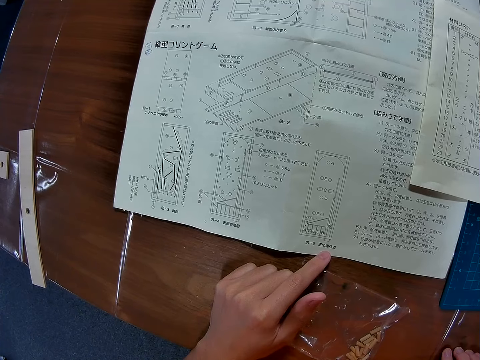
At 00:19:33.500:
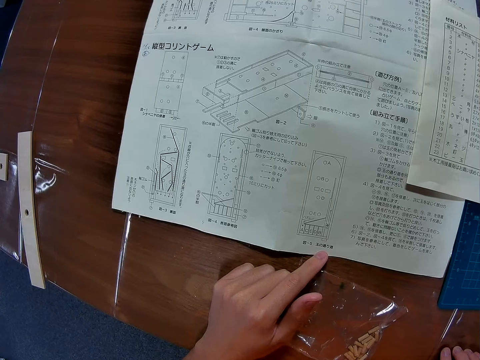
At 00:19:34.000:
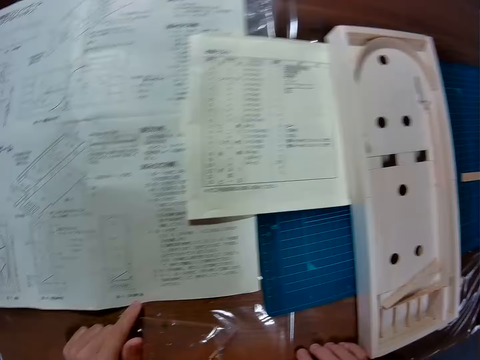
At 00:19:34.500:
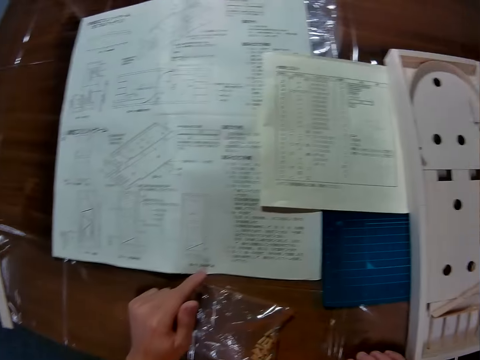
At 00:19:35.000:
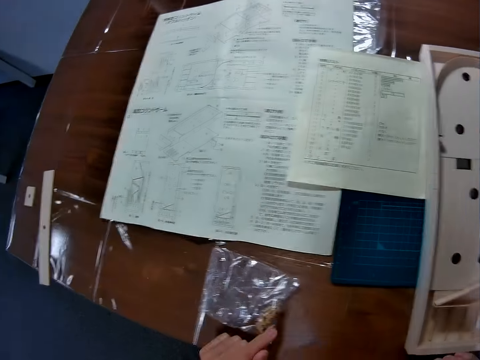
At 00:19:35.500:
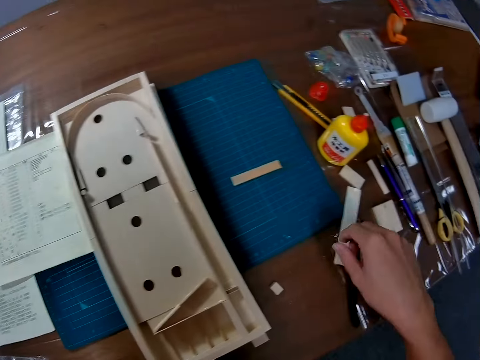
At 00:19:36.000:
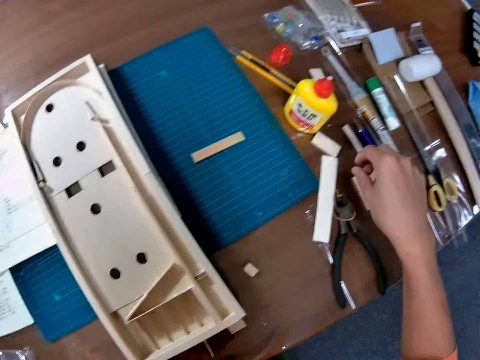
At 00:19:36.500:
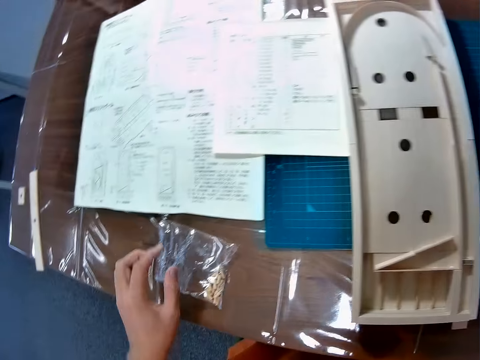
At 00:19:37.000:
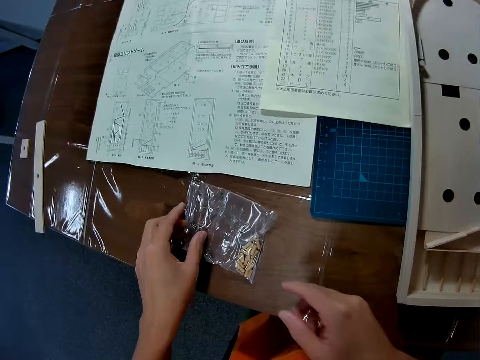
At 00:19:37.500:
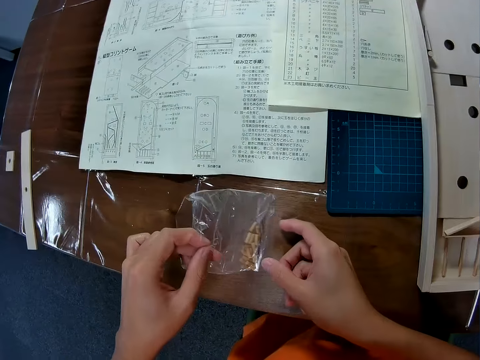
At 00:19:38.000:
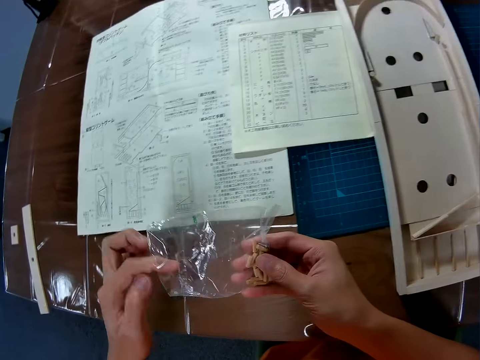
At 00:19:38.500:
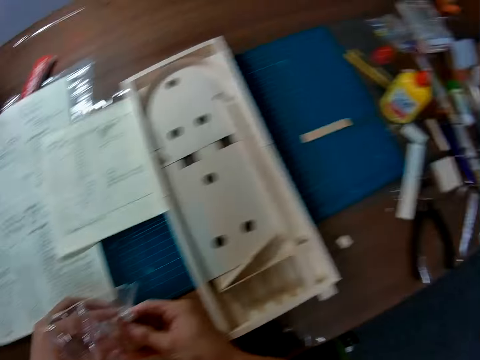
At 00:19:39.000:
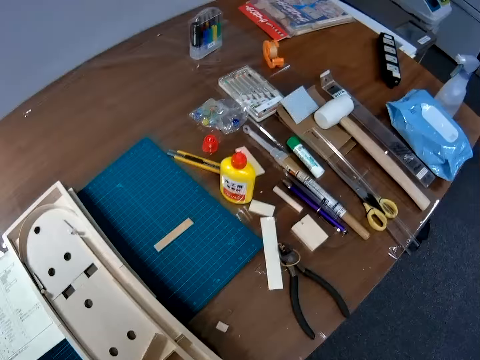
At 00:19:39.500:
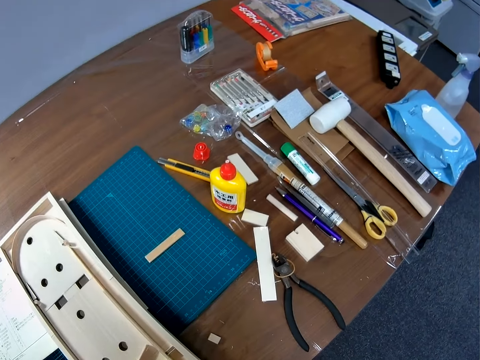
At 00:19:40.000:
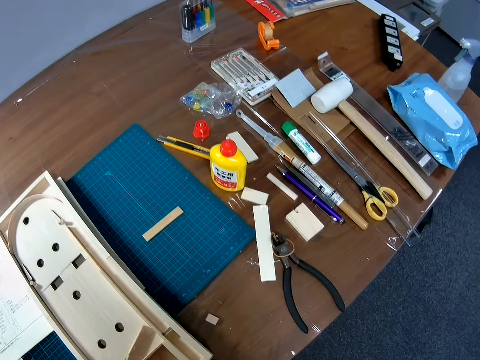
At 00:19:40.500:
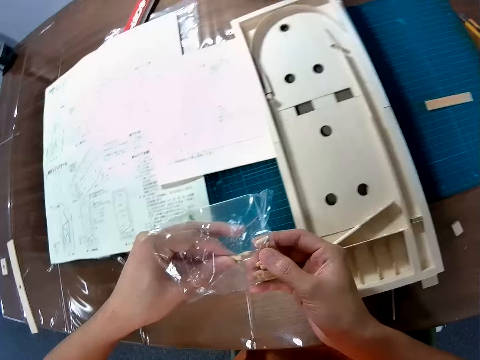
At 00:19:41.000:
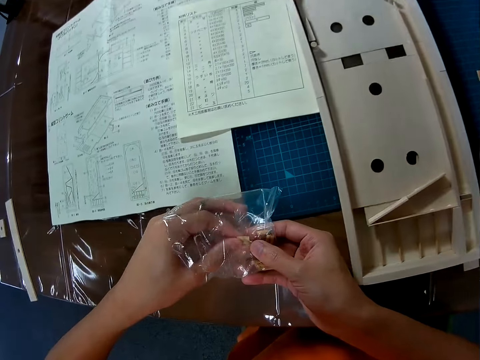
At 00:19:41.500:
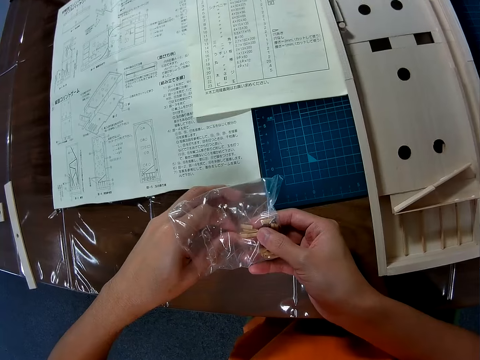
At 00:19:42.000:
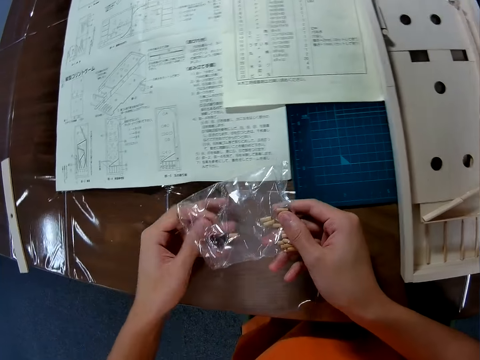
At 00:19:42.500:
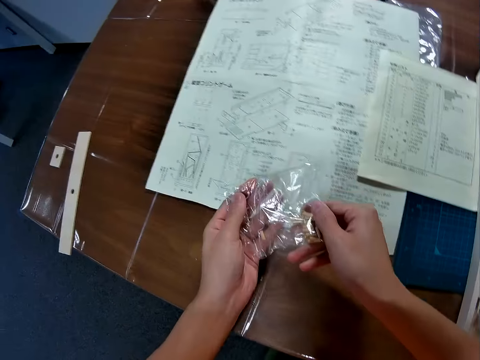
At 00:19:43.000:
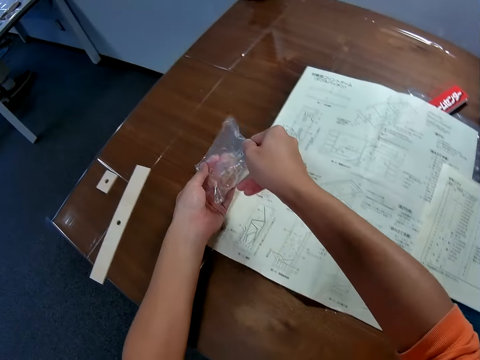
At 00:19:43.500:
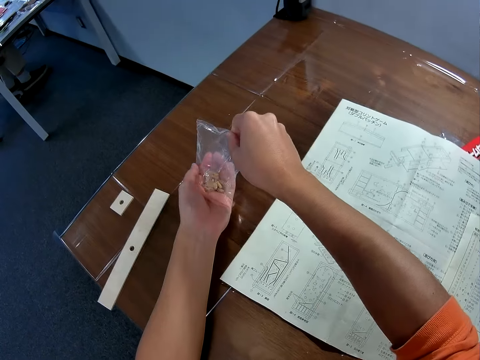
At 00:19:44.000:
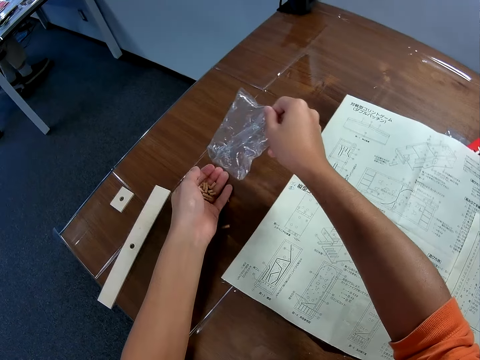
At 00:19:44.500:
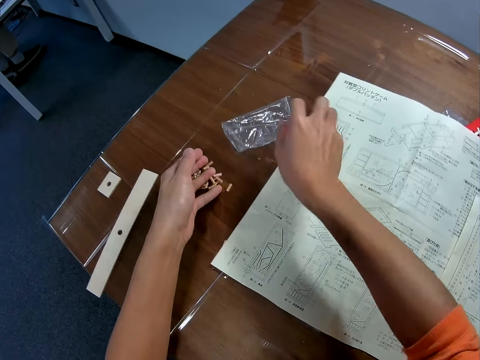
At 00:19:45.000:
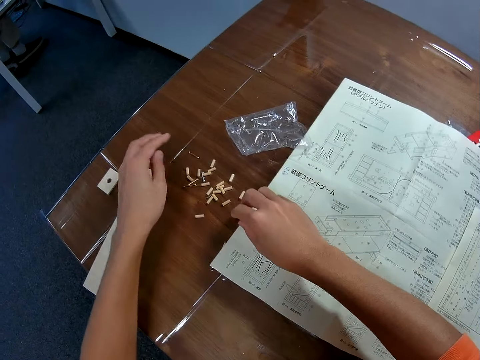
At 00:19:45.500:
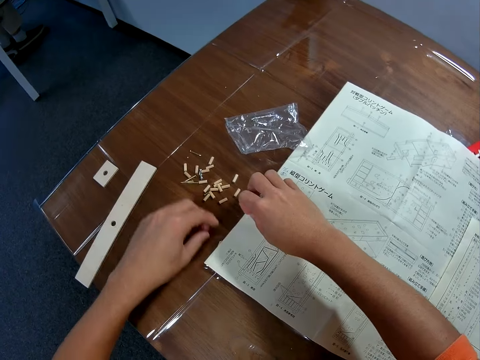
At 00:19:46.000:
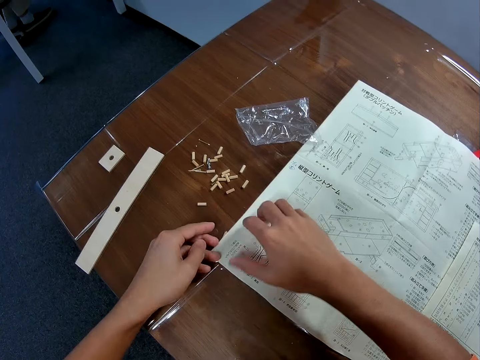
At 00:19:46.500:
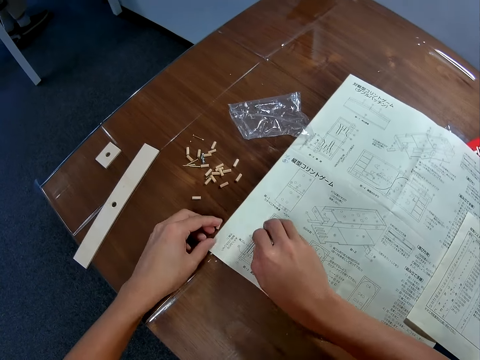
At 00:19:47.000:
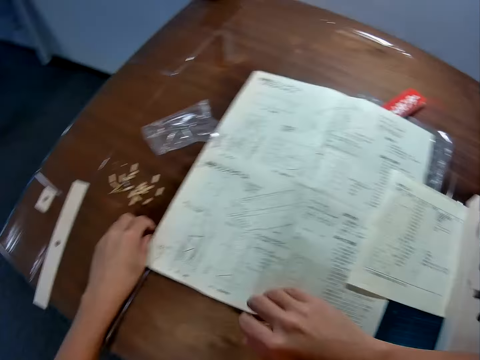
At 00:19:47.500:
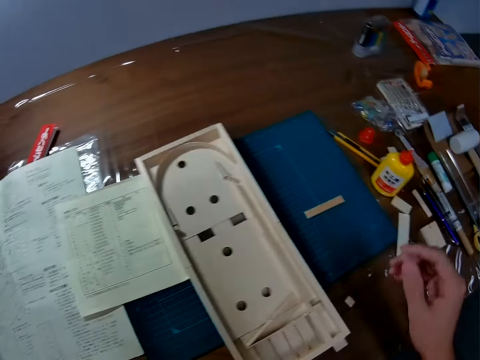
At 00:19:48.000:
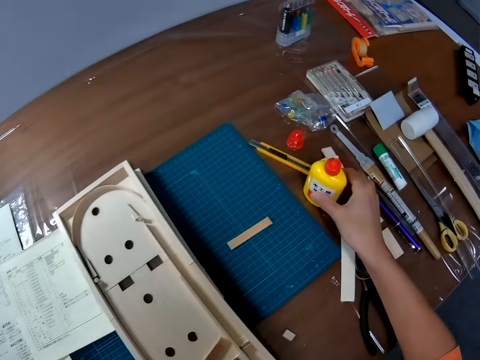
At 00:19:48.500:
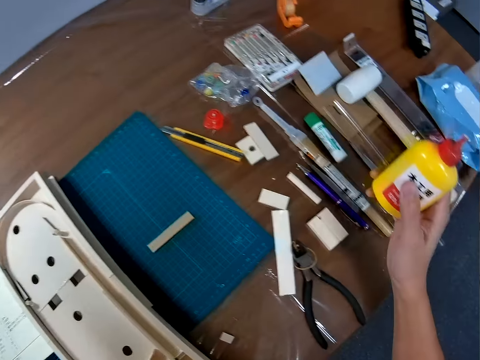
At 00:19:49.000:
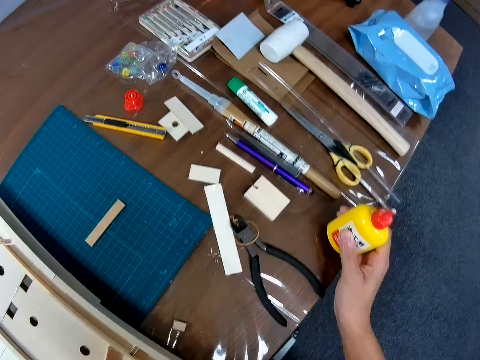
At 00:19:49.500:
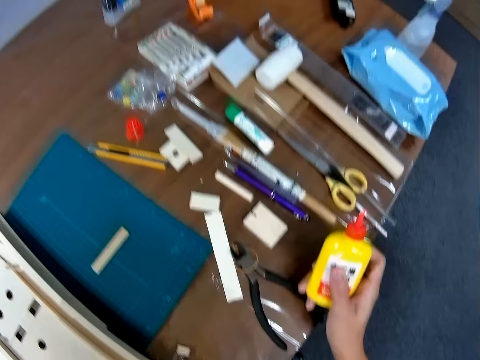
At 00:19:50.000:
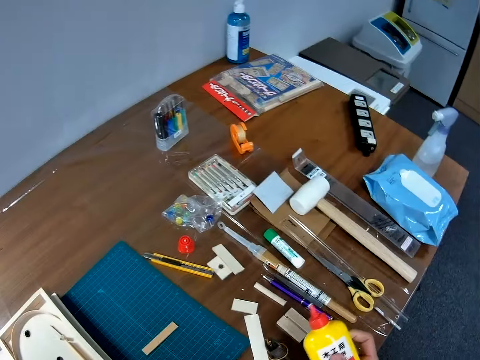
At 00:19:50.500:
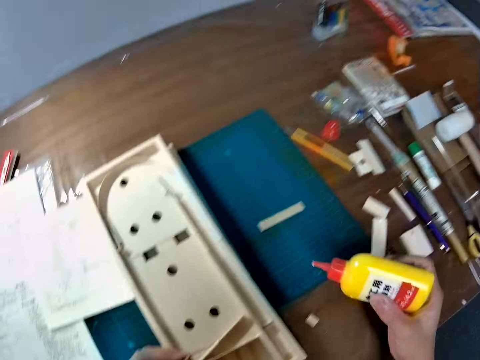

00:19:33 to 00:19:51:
The camera wearer moves hands. They pick up a nylon or plastic bag from the table. They hold the plastic bag with the other hand. They pick something from the plastic bag. They pour out some wood pieces on the table. They put the plastic bag on the table. They put something on the table. They lift the manual. They pick up a piece of wood. They pick up glue from the table.

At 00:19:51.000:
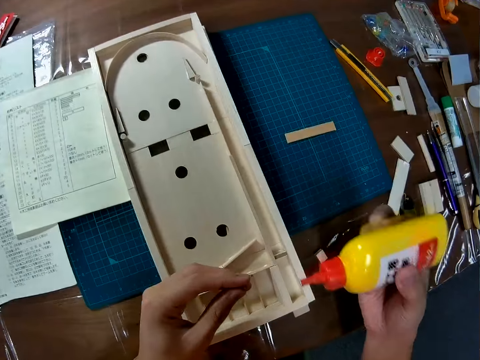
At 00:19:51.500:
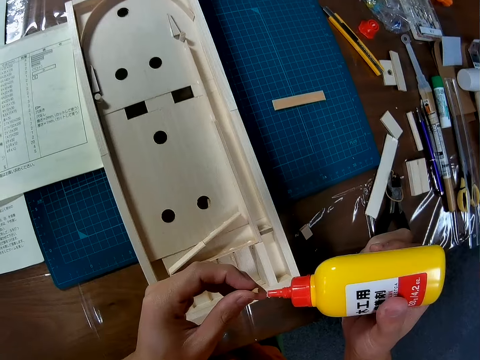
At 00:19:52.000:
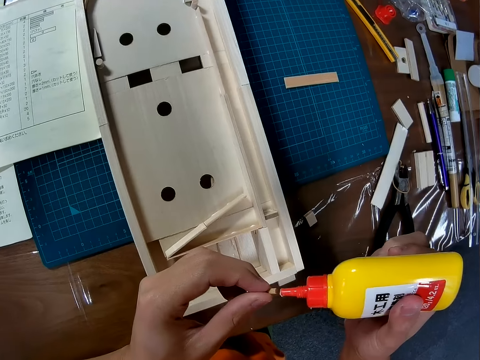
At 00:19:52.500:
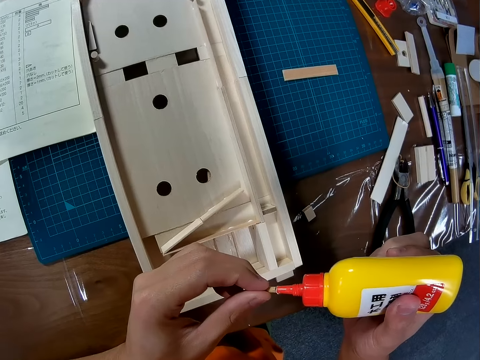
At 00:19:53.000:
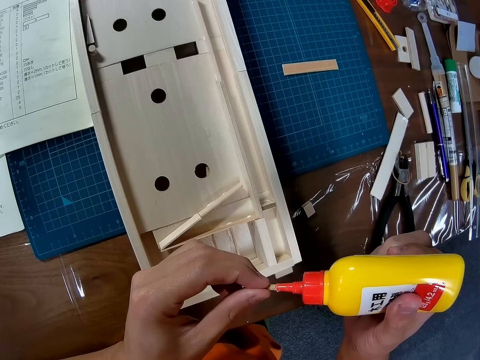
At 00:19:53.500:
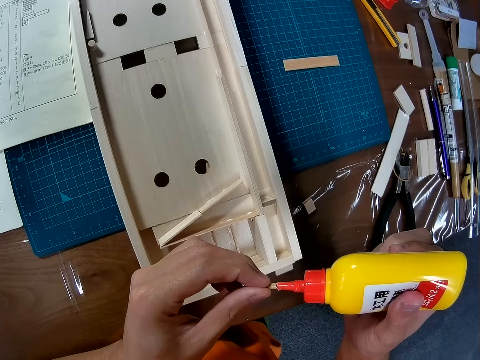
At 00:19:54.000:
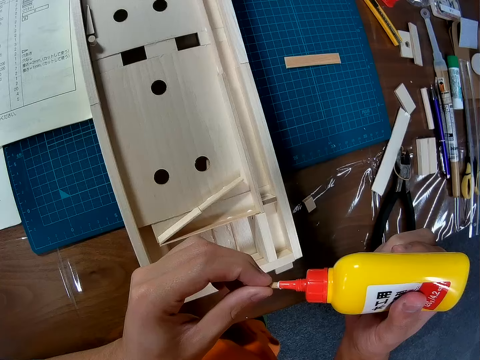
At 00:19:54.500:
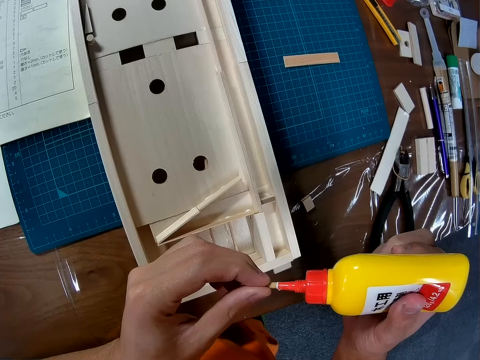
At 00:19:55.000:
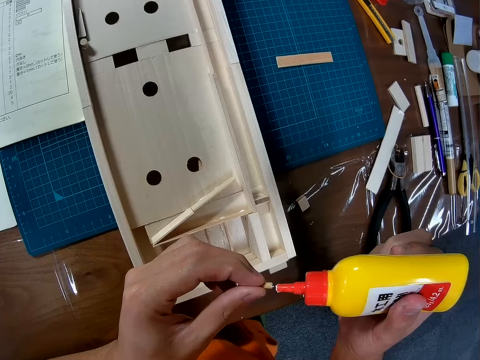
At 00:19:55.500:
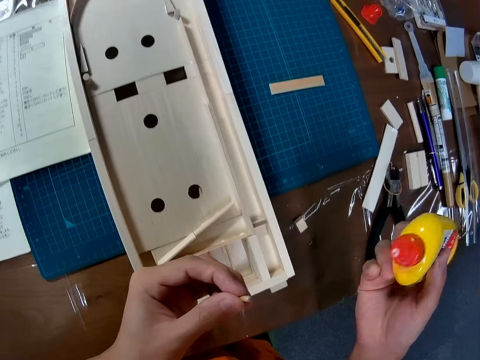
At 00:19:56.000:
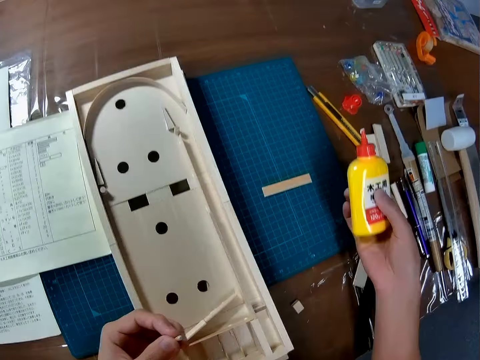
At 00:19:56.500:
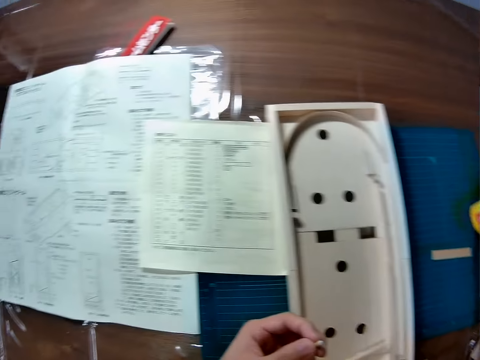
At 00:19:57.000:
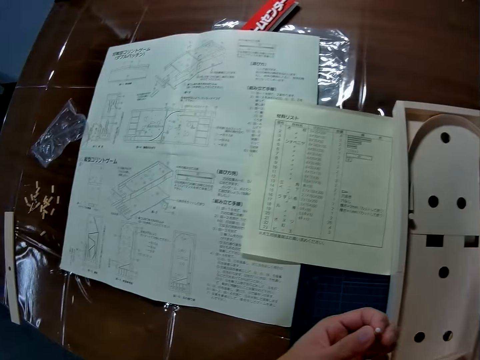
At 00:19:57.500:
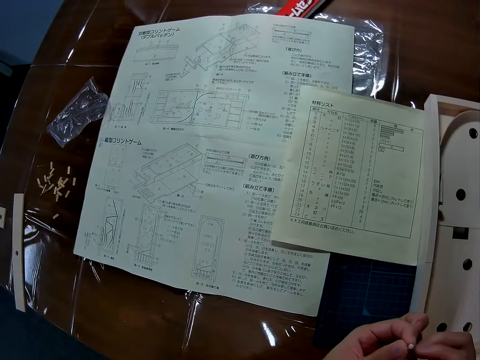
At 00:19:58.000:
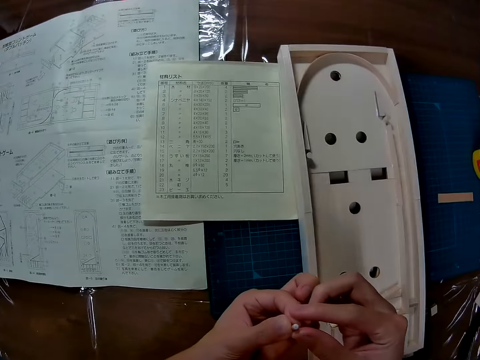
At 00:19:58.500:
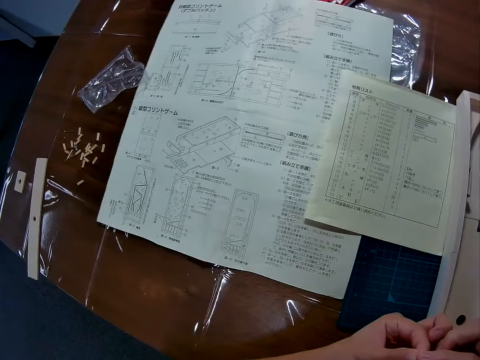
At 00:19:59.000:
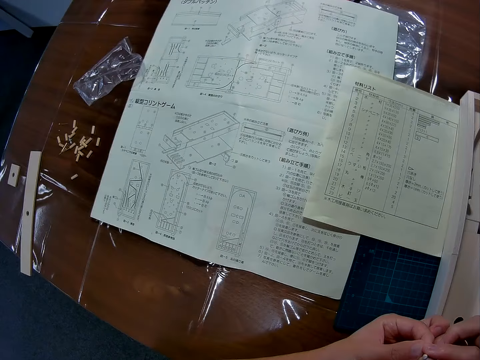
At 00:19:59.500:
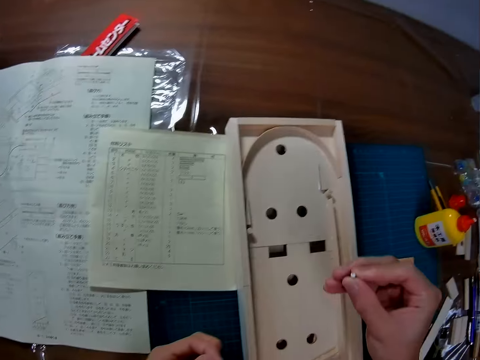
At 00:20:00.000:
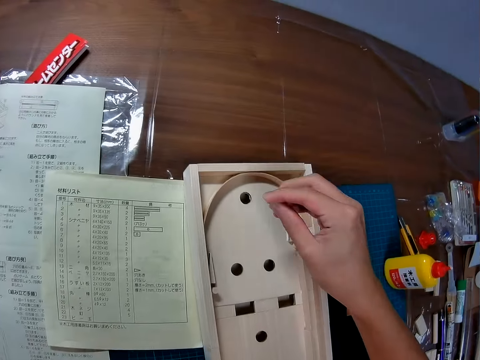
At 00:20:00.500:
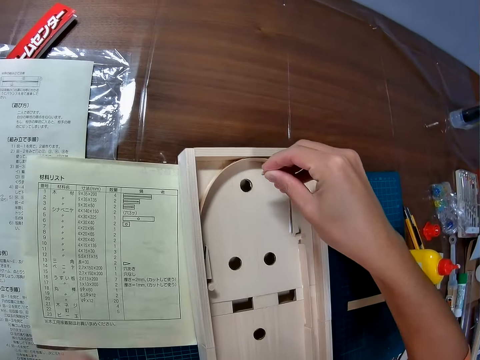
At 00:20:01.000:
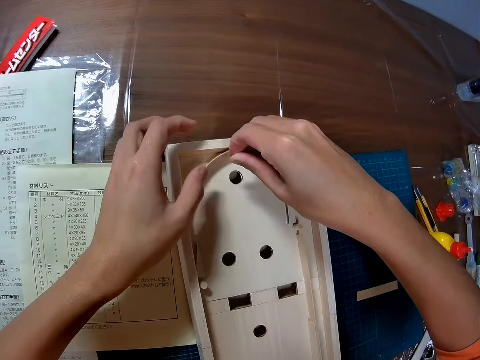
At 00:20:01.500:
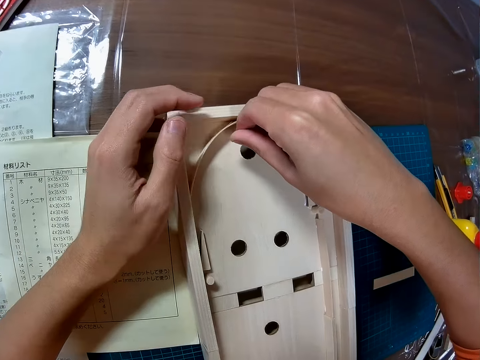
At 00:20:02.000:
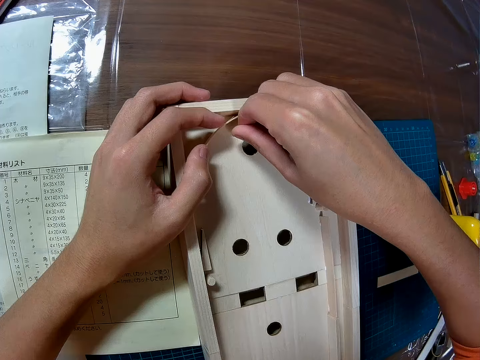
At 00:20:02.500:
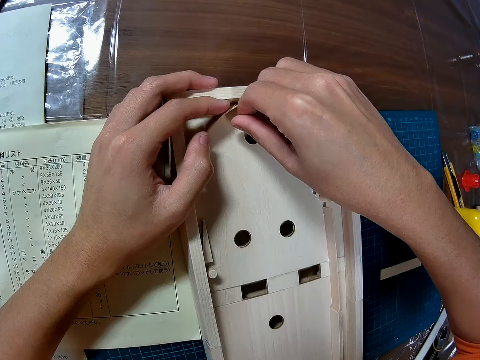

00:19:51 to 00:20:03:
The camera wearer puts glue on the piece of wood. They put the glue bottle on the table. They exchange something to the other hand. They glue the piece of wood on the wood structure. They hold the wooden pinball.
